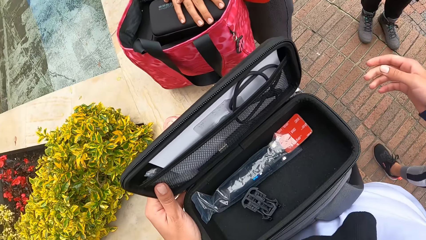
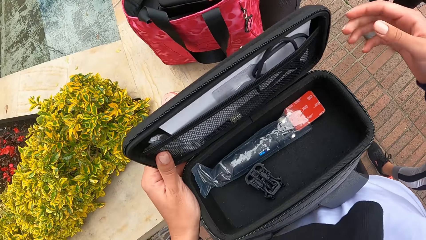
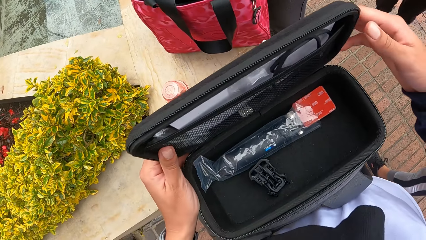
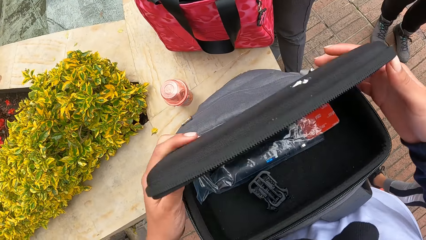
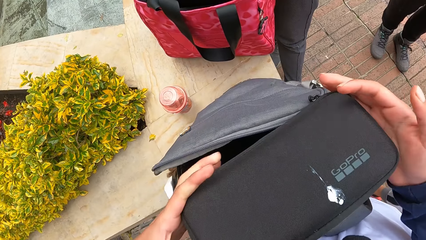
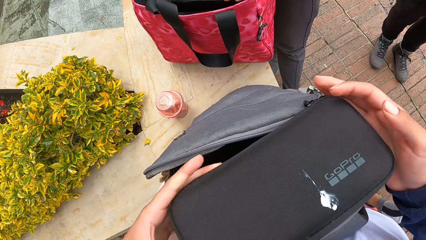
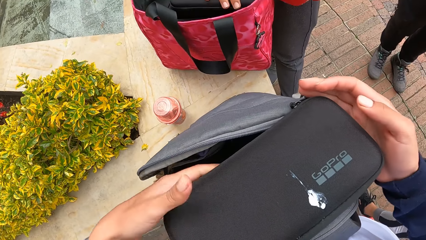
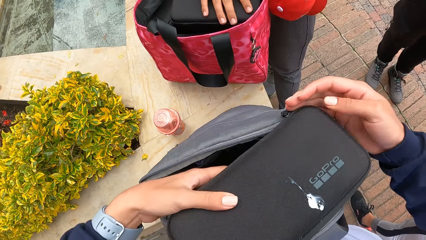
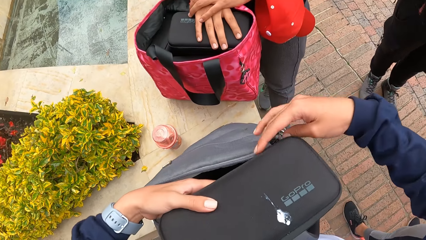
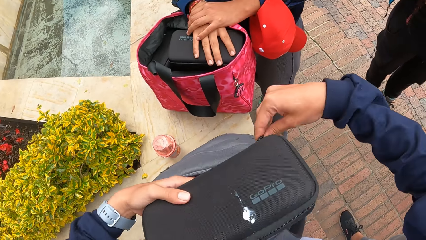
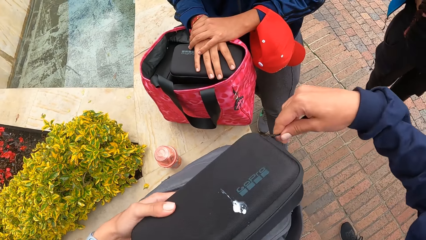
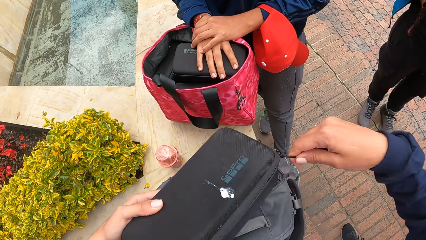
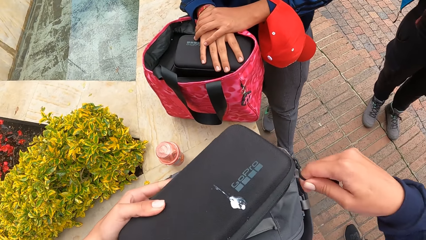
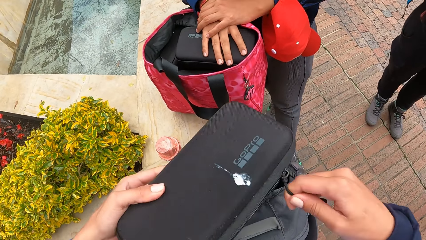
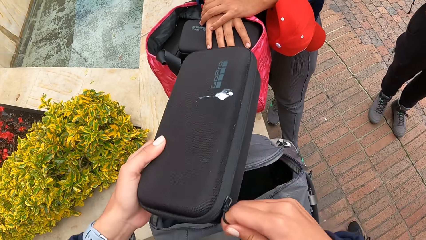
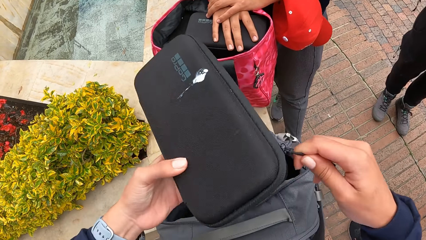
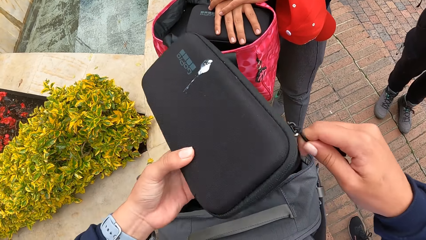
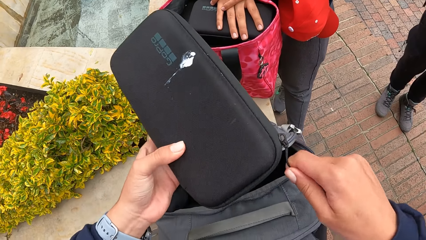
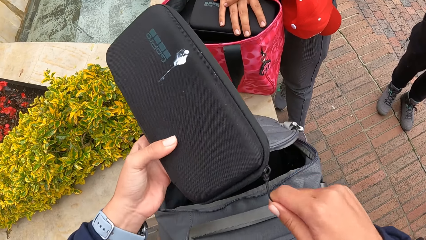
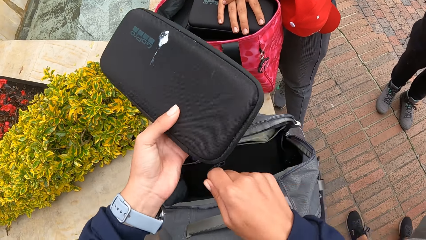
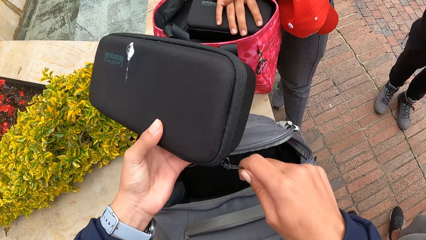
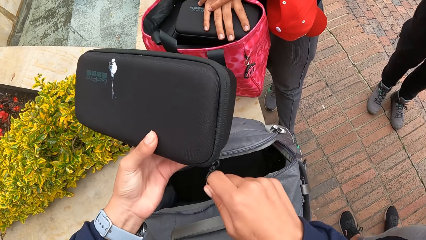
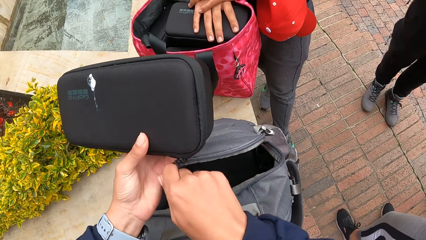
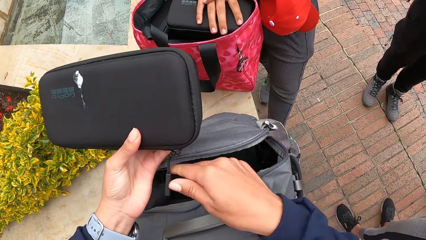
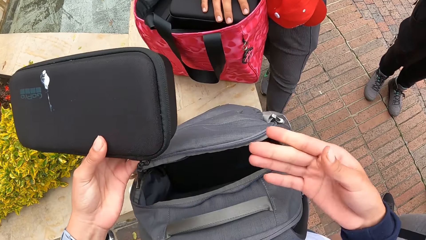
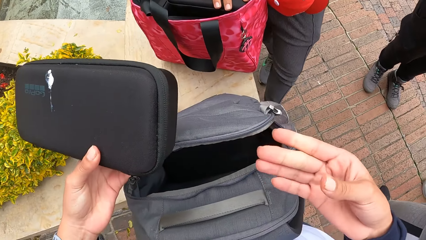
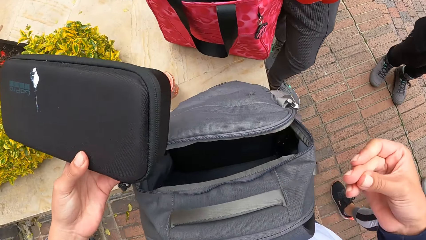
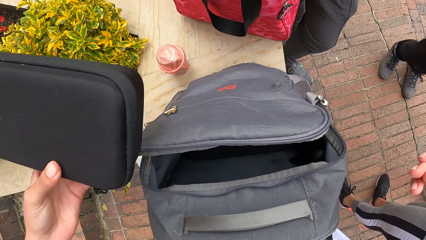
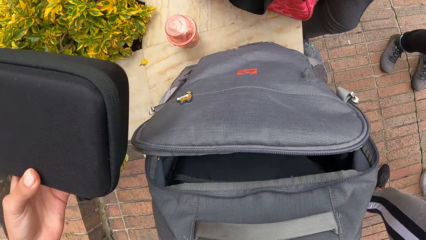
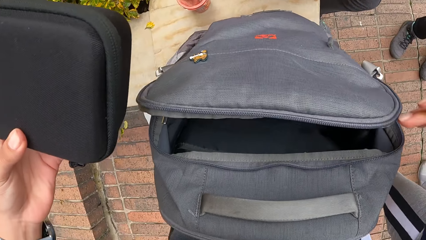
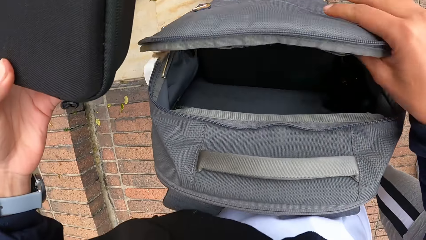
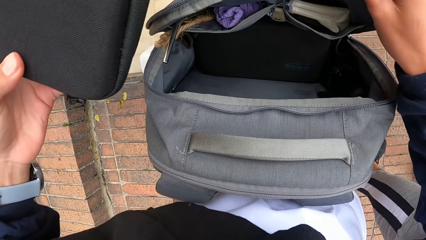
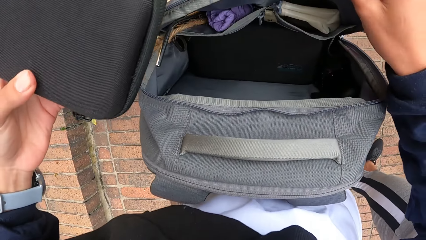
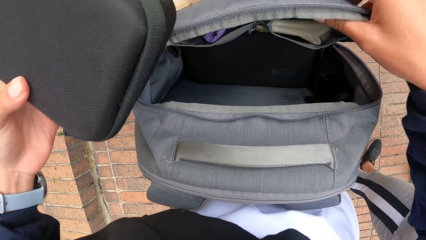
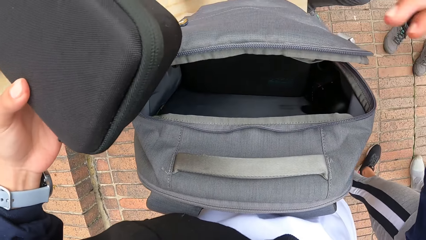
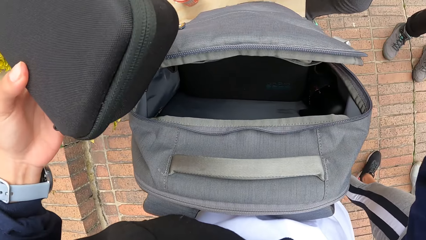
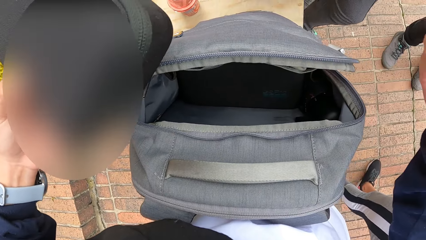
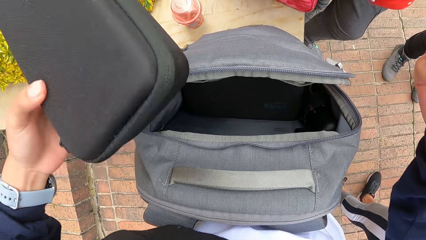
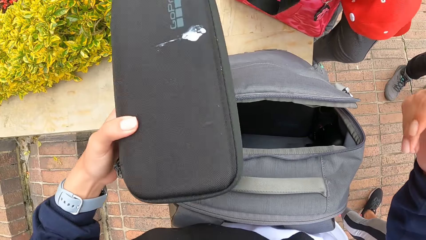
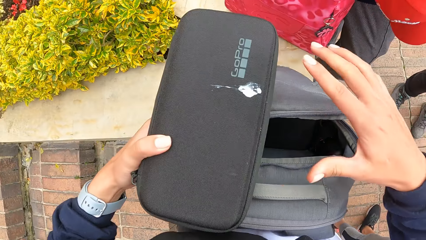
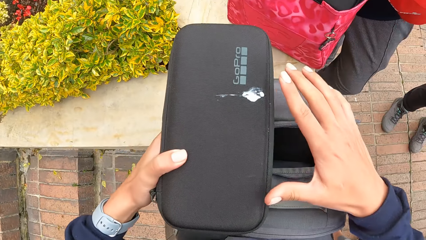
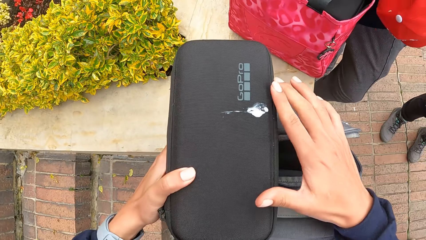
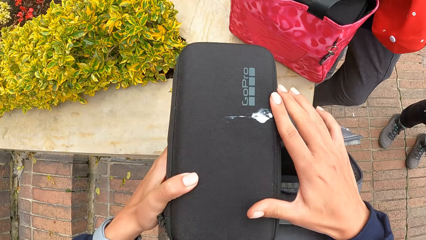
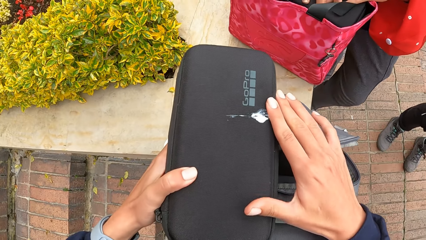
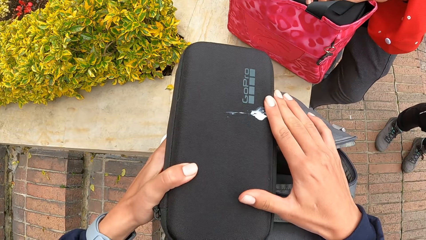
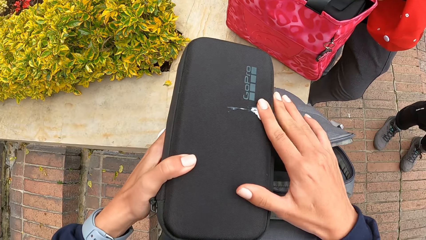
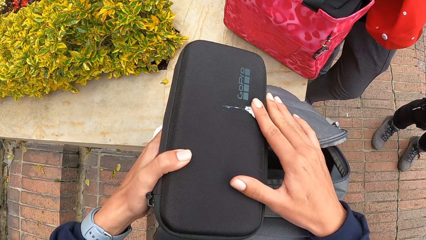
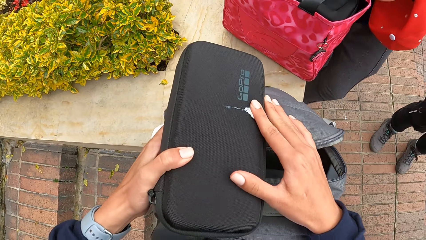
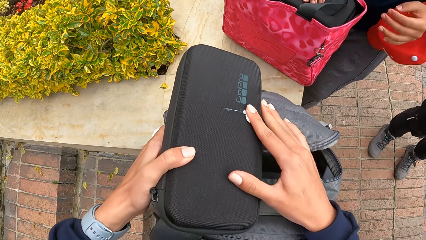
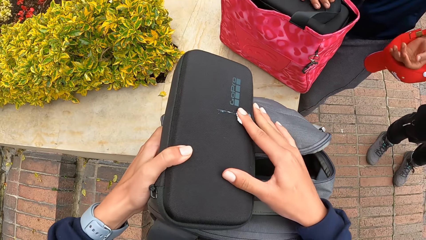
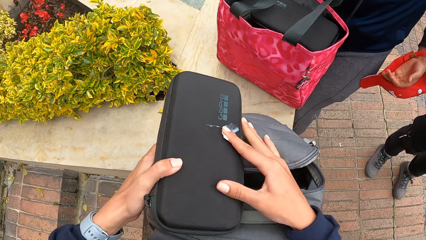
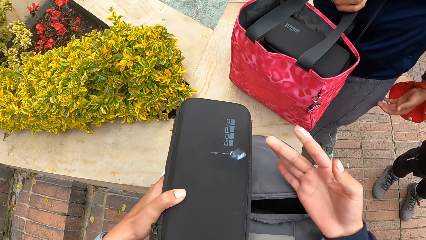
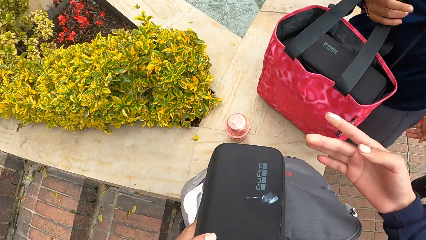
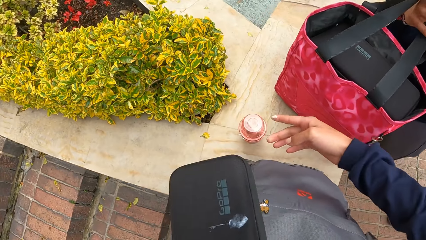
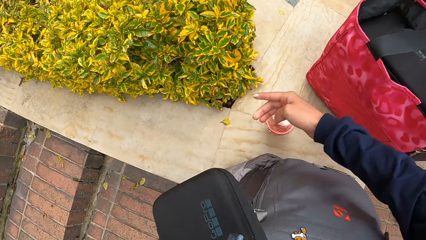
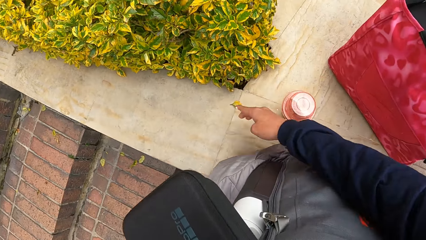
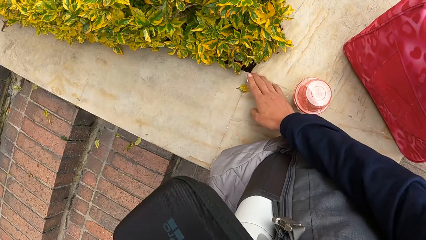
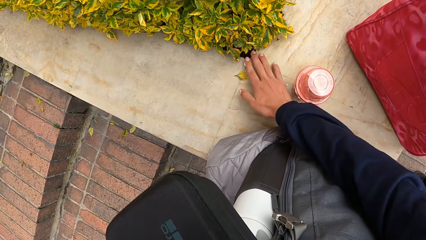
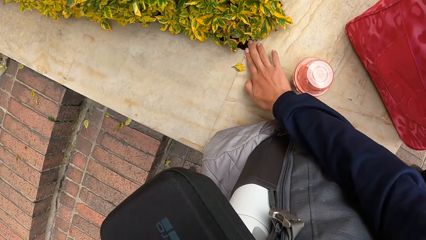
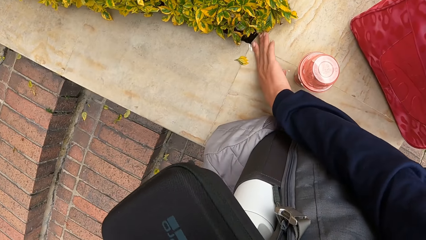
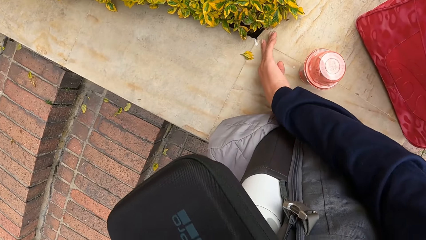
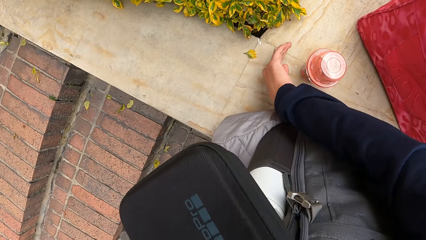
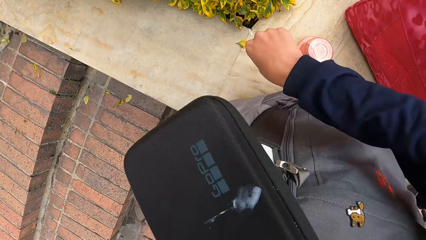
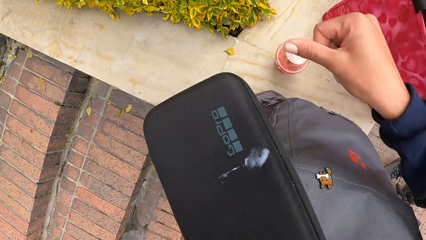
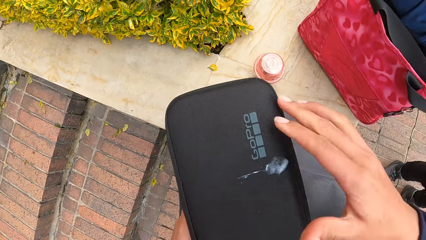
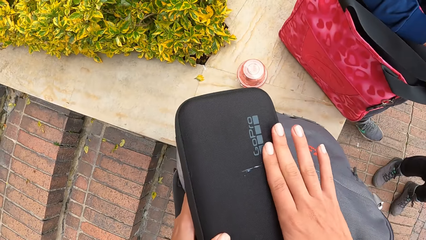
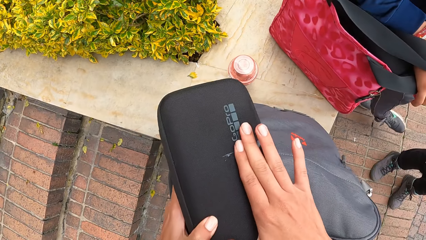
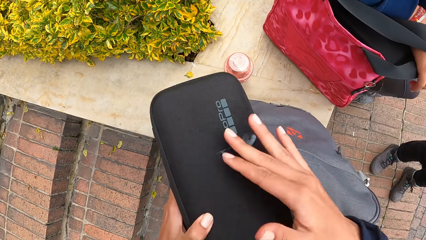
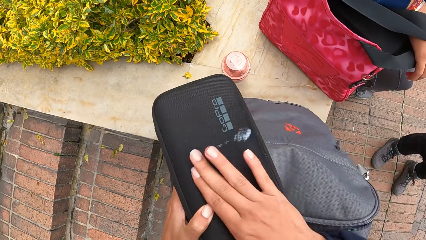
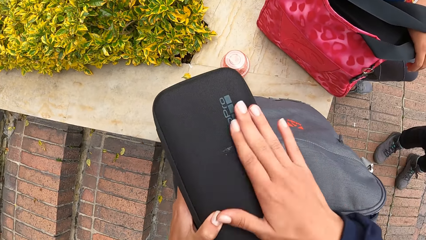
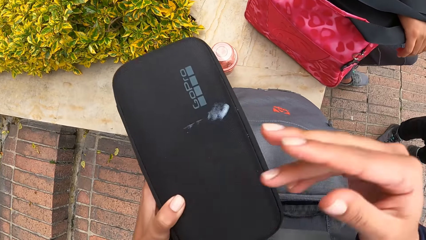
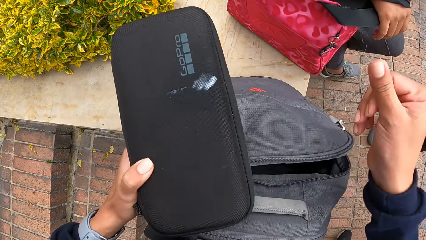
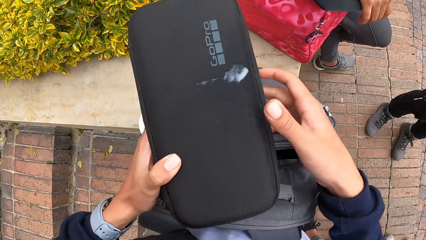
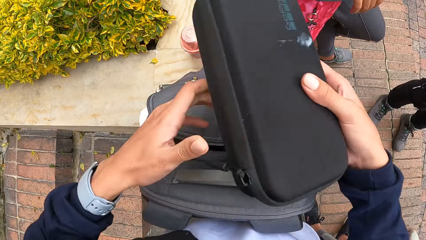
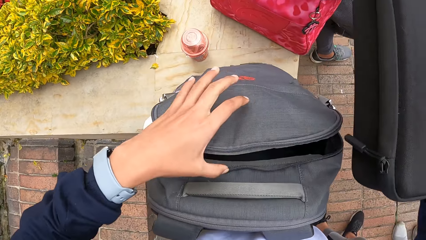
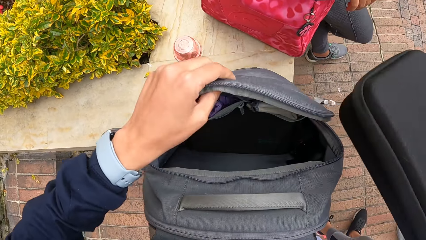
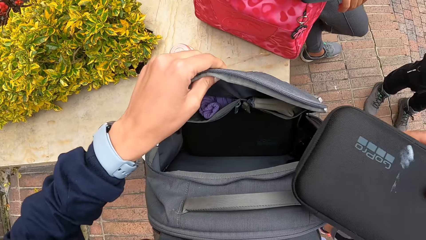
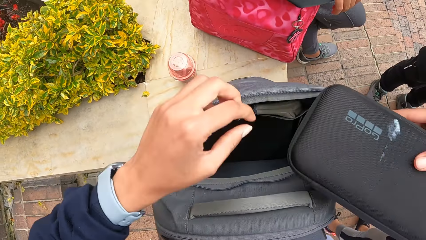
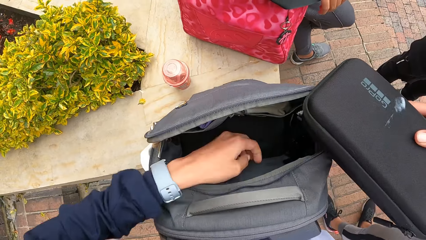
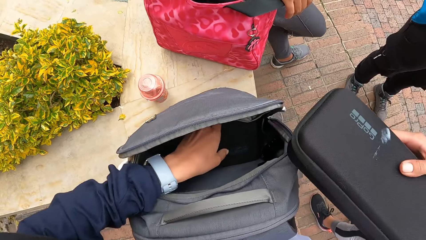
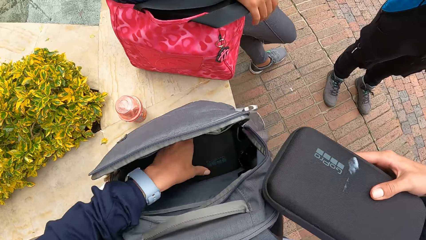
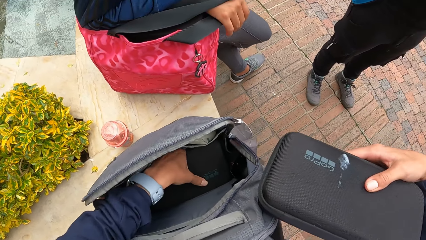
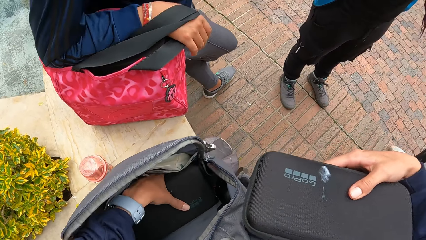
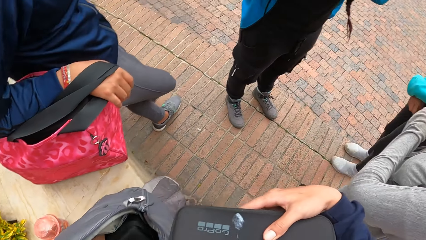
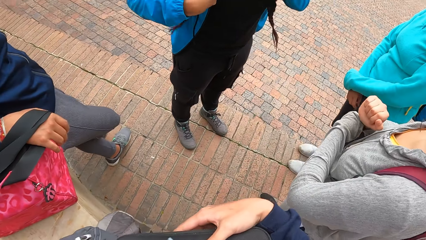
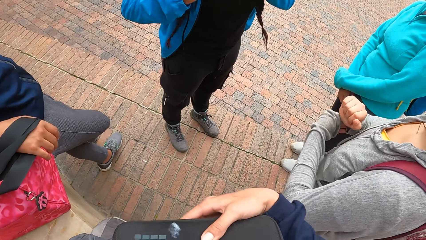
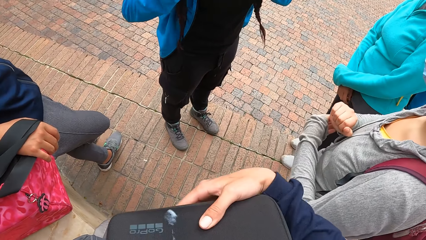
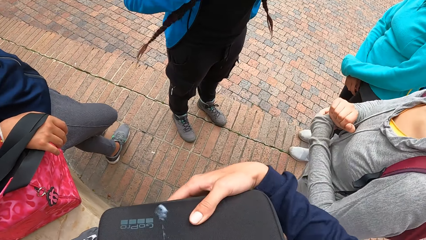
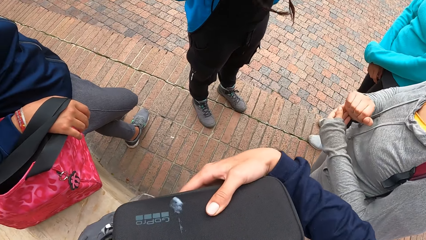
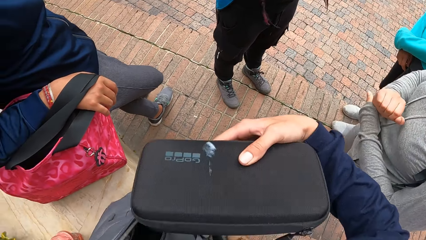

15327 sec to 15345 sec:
The camera wearer closes the camera box with her hands. She zips the camera box in her left hand with her right hand. She picks some ice cream on the camera box with her right hand. She cleans off the ice cream in her right hand with the concrete slab. She cleans the ice cream stains on the camera box with her right hand. She passes the camera box from her left hand to her right hand. She opens the bag on the concrete slab with her left hand. She picks up a camera box from the bag on the concrete slab with her left hand.
